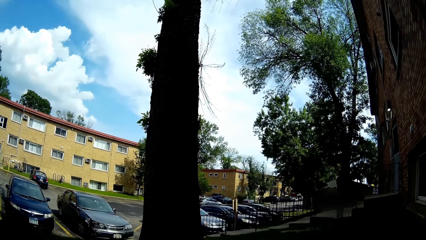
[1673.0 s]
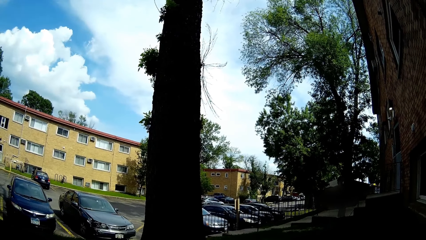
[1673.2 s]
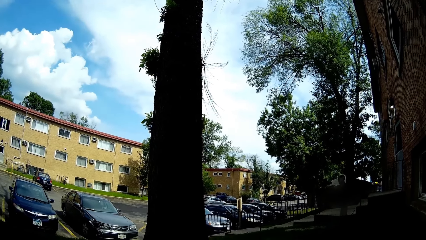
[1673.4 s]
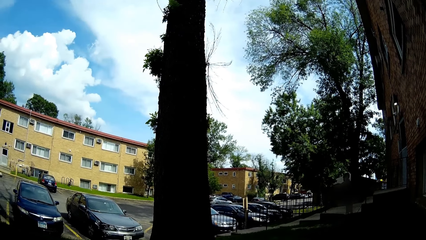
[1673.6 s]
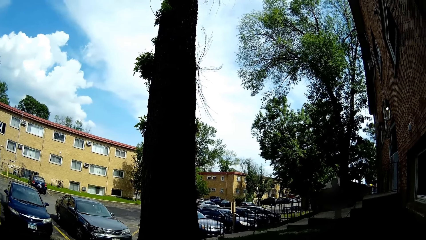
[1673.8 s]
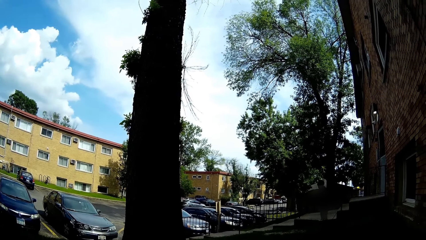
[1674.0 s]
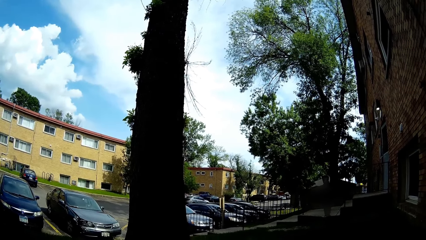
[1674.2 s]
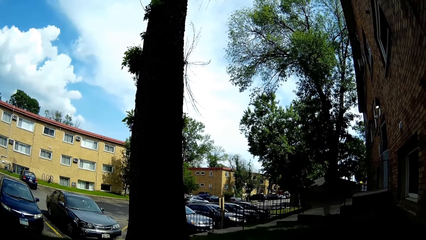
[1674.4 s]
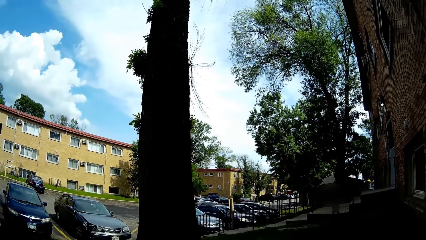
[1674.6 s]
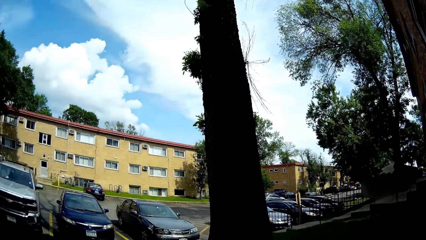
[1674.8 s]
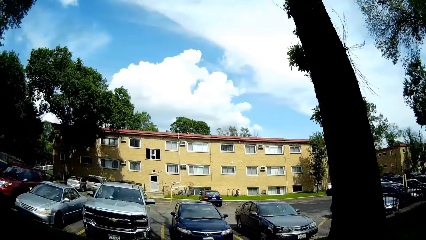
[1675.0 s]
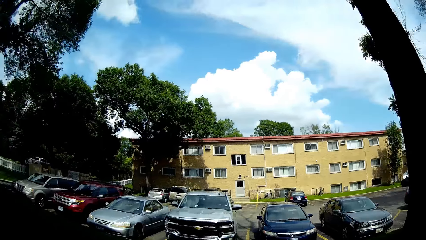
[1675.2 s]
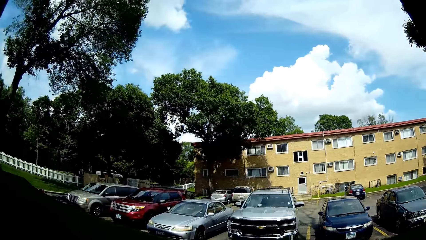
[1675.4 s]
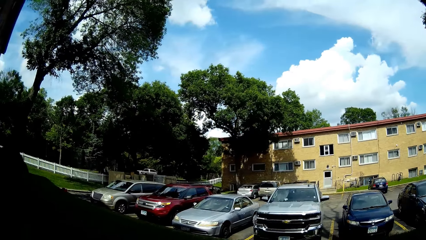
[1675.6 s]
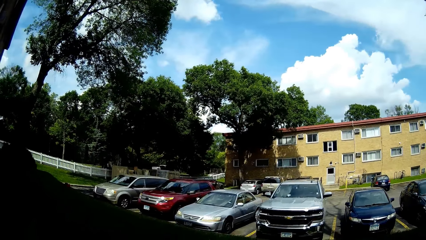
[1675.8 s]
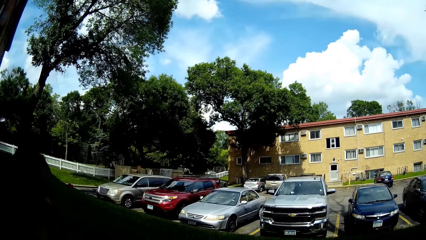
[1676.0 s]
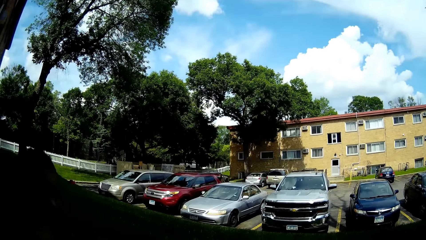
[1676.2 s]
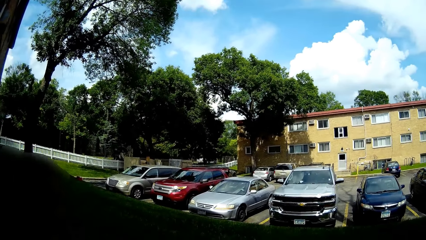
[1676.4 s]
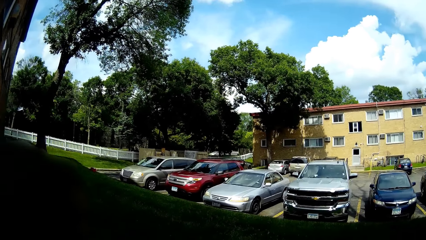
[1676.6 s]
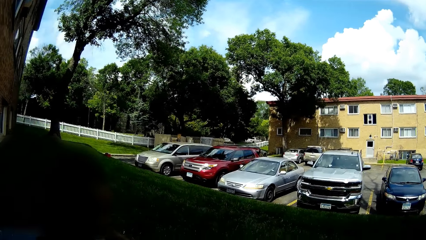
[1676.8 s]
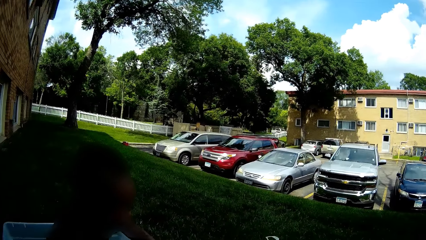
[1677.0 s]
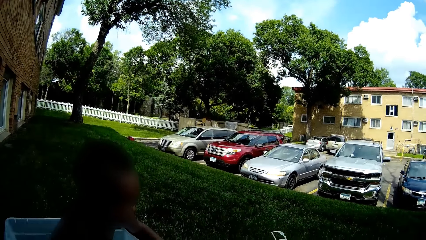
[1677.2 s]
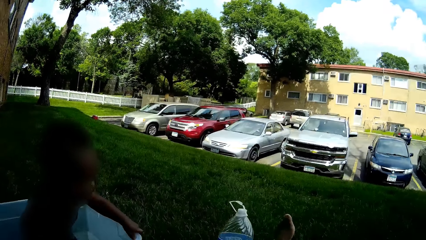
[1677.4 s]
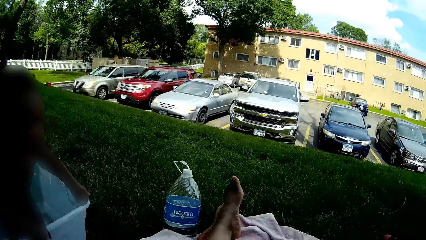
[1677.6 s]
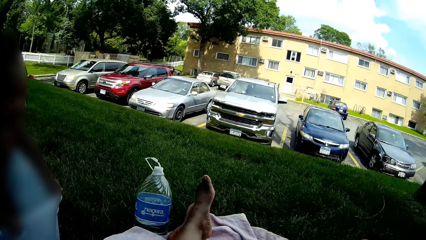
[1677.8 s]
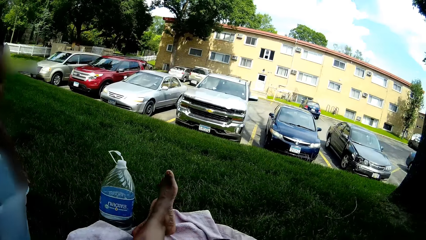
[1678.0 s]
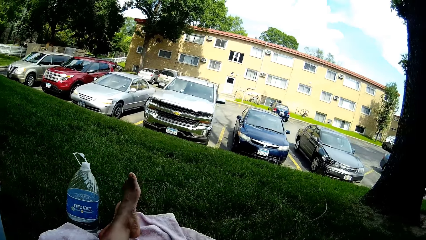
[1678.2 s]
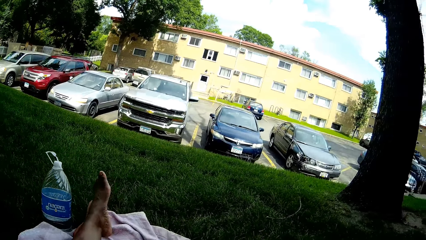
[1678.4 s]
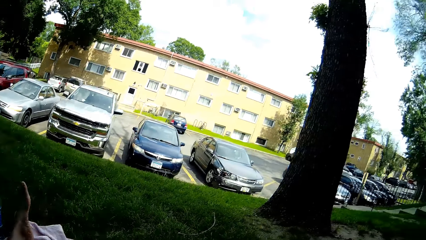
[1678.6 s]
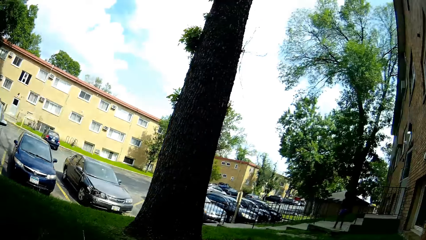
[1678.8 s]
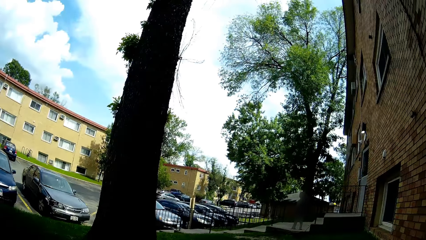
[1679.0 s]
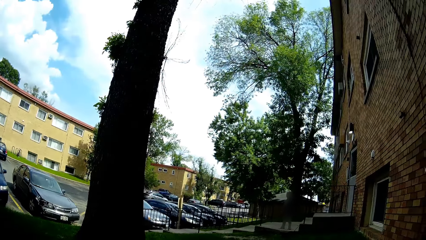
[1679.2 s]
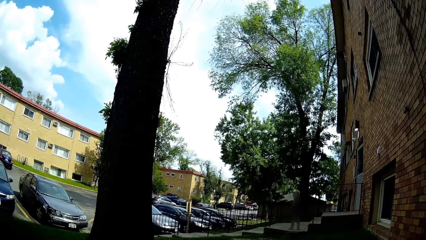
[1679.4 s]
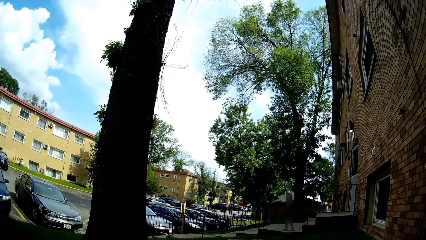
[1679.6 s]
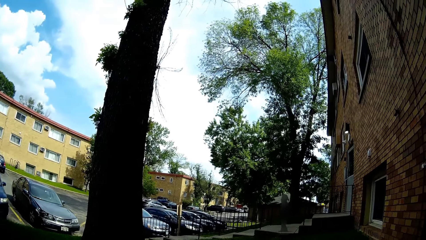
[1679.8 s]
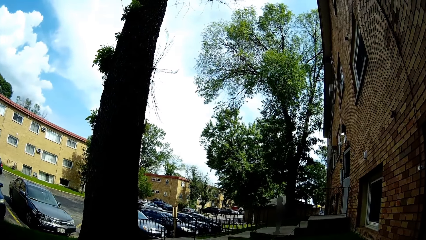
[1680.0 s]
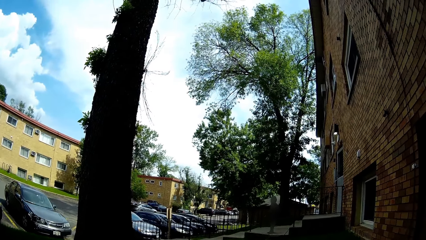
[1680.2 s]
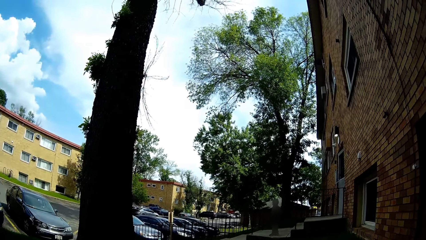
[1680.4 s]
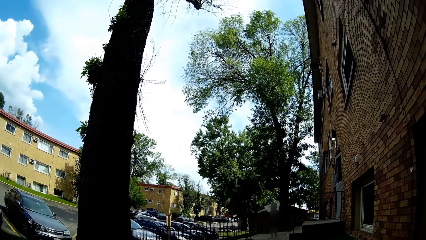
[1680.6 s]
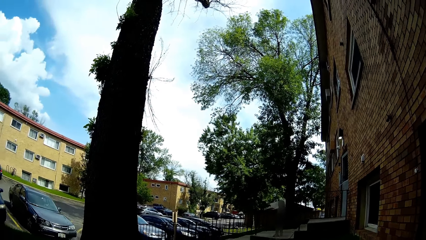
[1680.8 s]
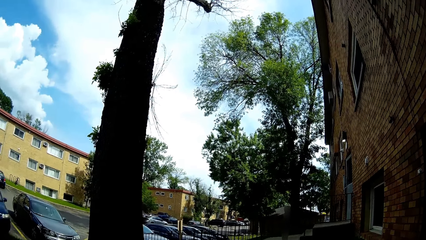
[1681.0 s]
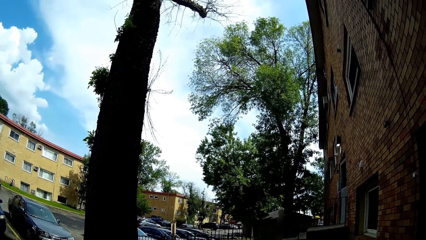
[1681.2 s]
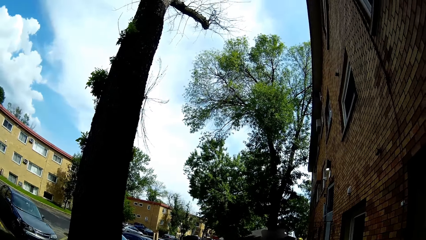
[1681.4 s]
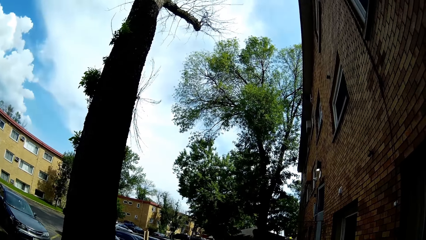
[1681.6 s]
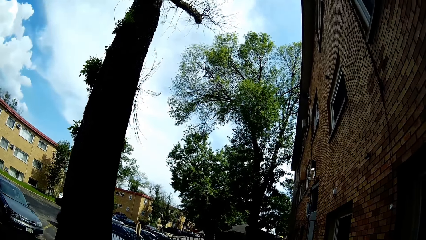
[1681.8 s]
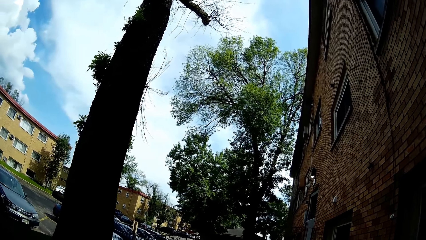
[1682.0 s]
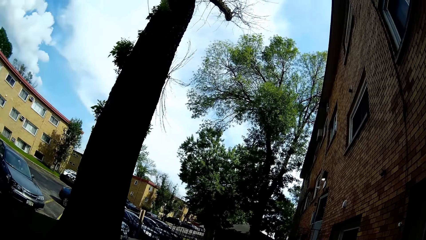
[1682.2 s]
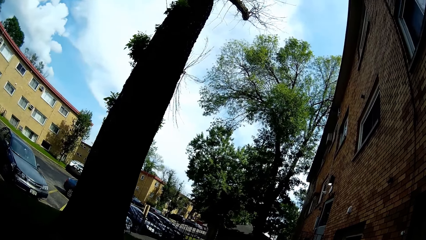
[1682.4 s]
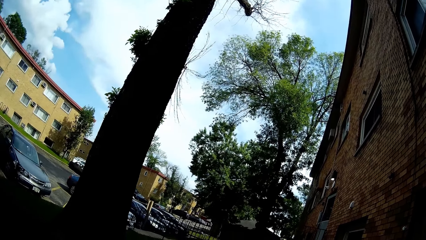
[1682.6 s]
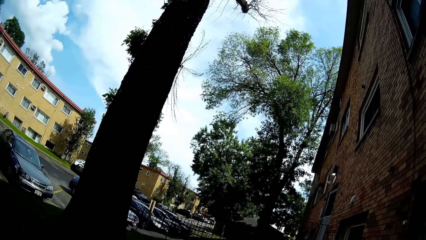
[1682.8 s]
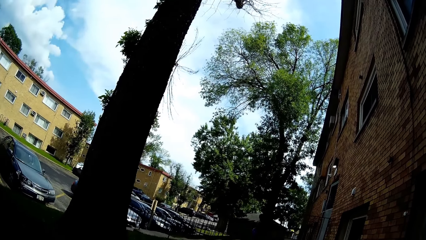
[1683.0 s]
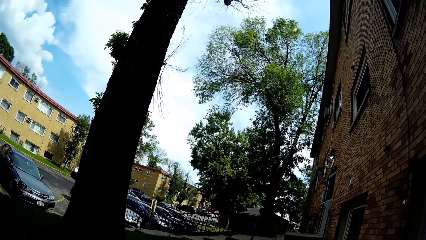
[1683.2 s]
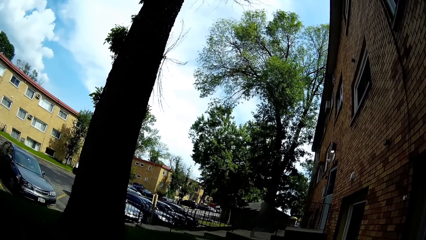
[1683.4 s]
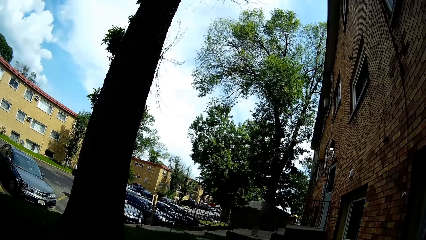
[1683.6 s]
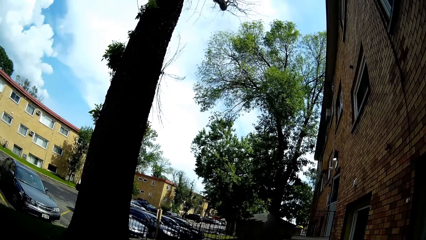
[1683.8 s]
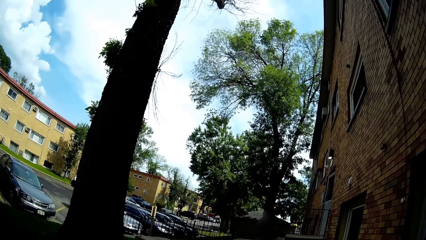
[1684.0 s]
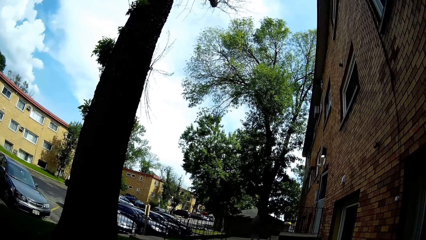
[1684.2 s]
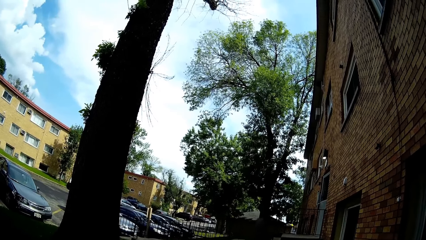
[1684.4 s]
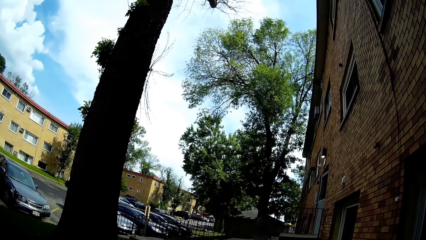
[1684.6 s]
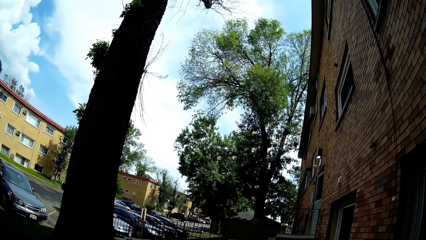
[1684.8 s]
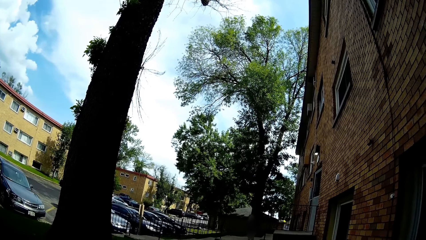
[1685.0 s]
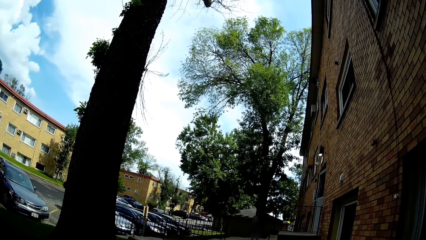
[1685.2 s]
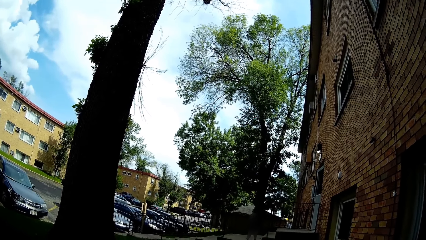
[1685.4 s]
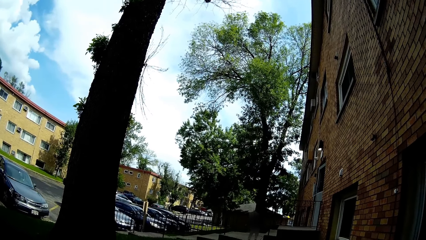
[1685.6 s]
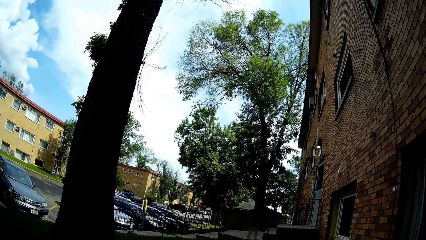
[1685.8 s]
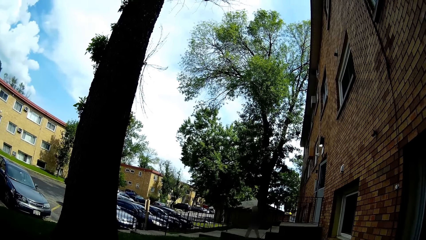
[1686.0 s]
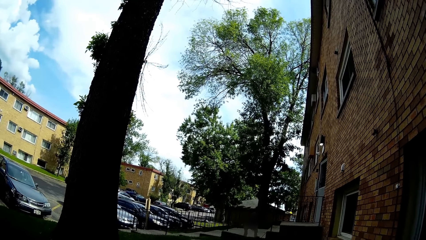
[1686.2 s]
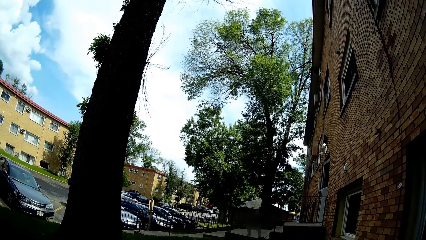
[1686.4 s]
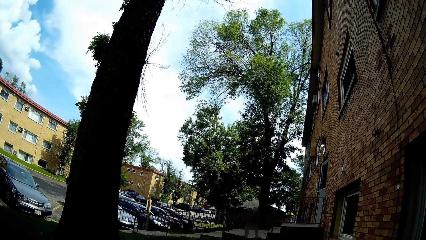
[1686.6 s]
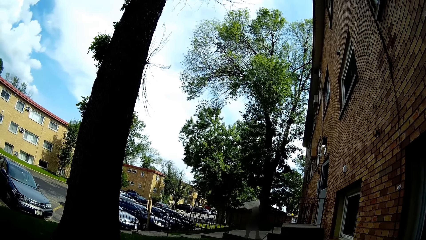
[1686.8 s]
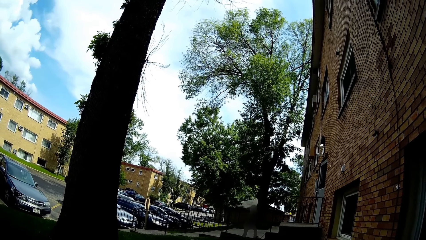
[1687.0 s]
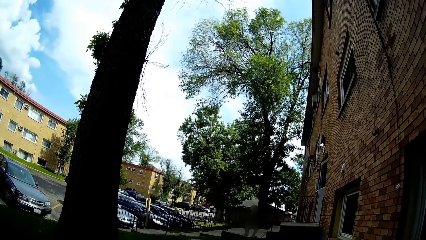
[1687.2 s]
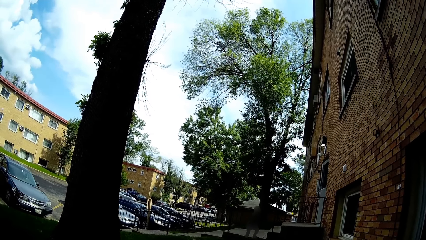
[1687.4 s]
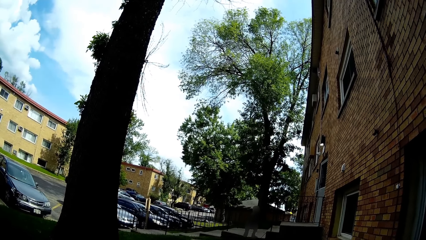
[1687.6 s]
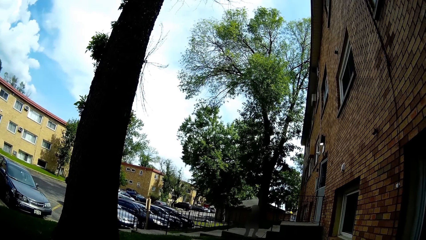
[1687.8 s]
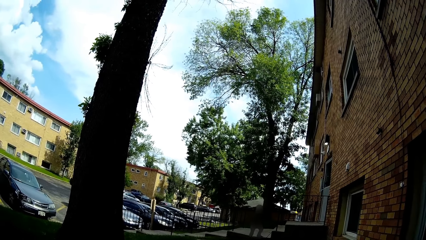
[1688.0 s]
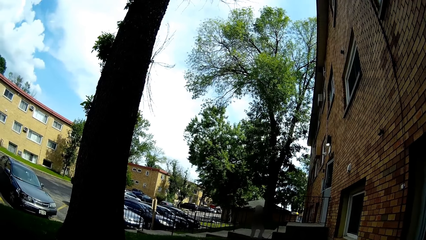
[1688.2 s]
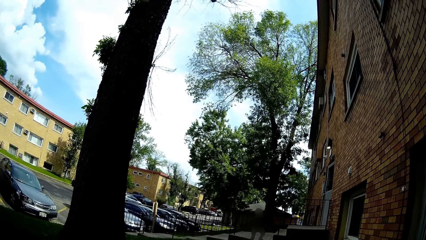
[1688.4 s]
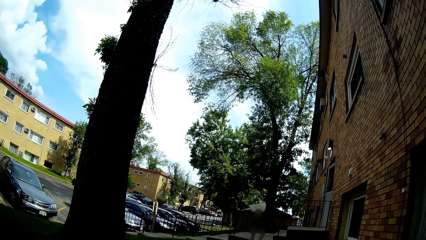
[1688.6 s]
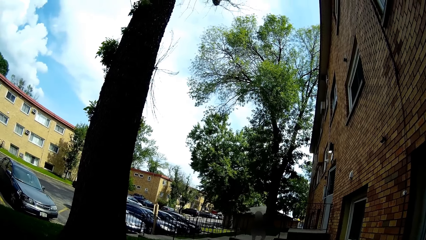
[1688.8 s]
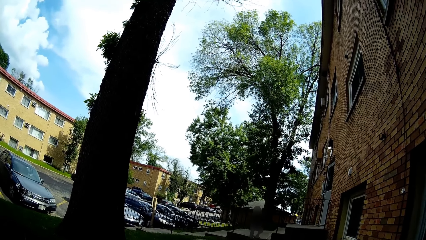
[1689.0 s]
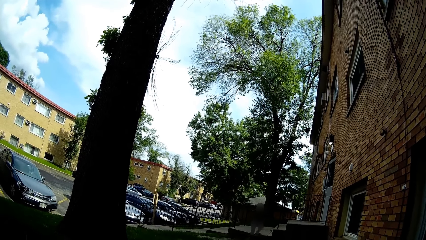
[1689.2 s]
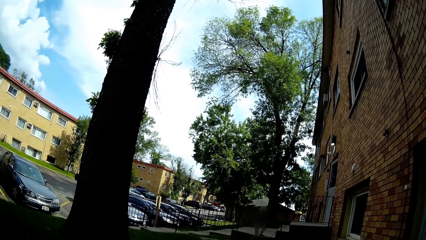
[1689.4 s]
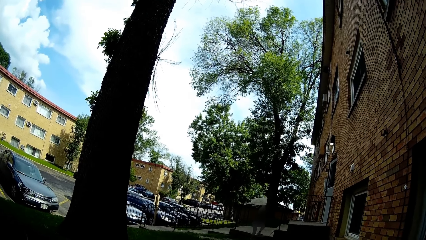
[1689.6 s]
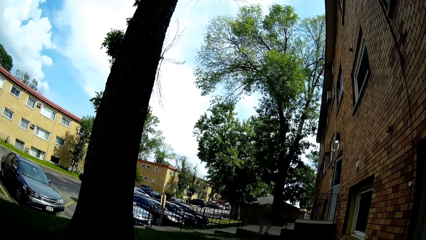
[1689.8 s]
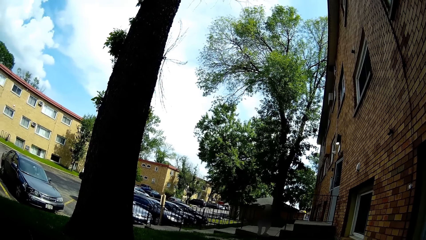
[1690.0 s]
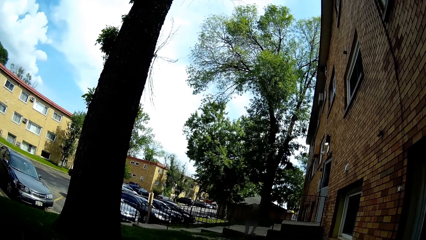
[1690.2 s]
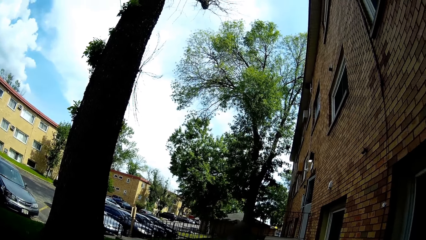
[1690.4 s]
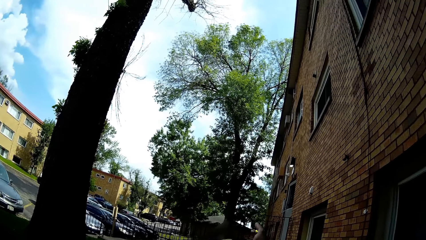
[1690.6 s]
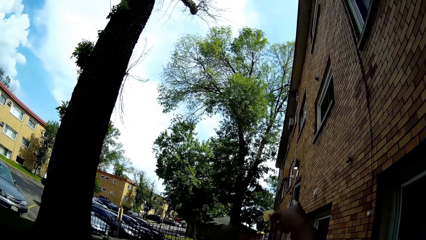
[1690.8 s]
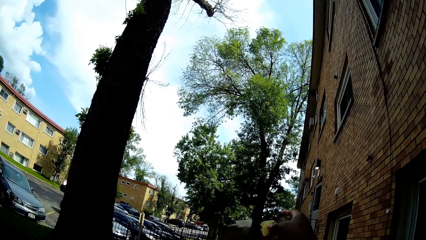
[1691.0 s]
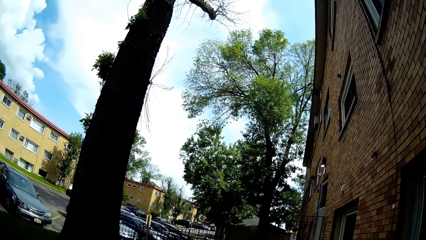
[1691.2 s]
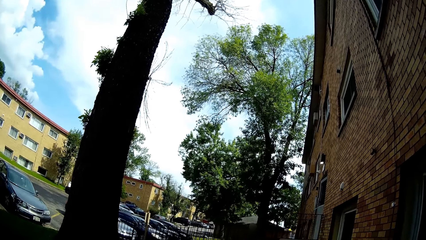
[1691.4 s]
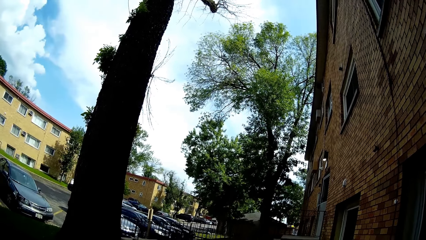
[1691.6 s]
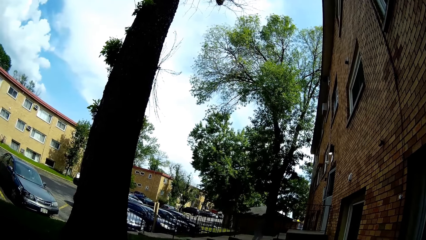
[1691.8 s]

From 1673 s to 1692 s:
The baby plays in the water. The camera wearer moves around the field. They talk to a boy.
